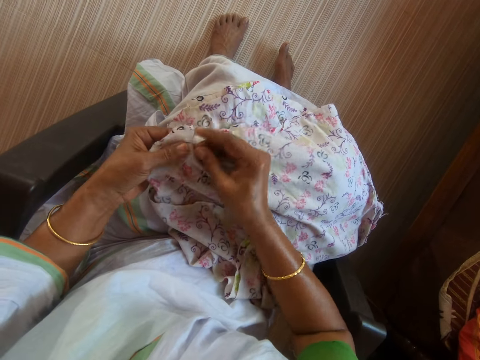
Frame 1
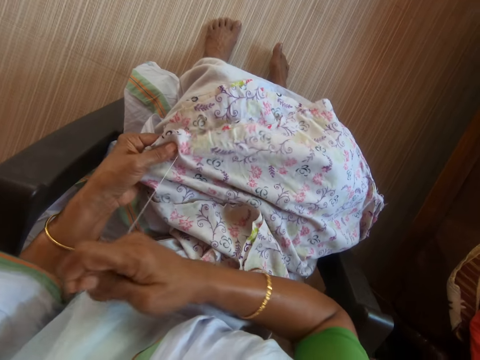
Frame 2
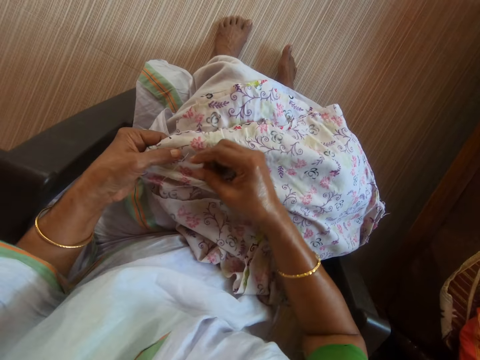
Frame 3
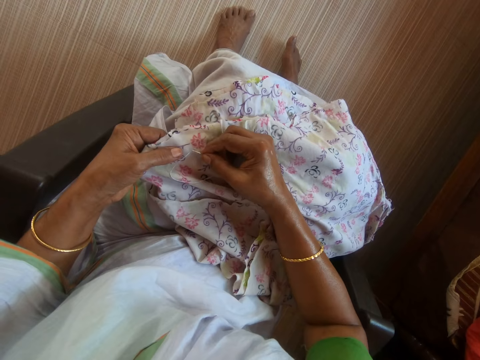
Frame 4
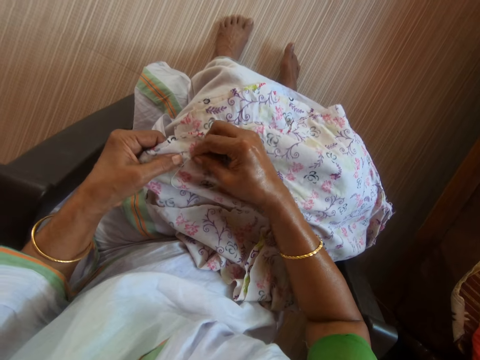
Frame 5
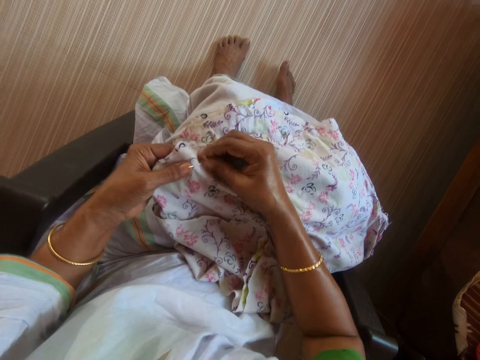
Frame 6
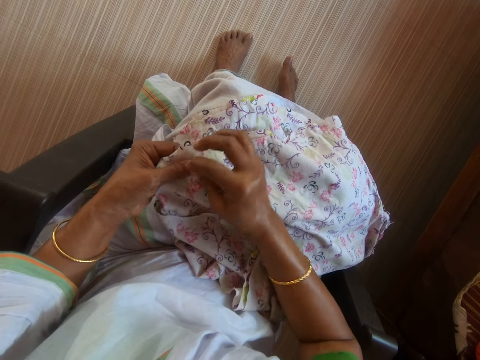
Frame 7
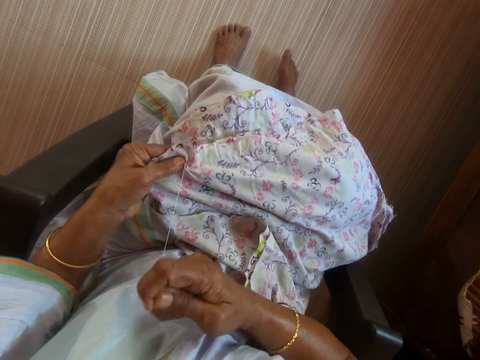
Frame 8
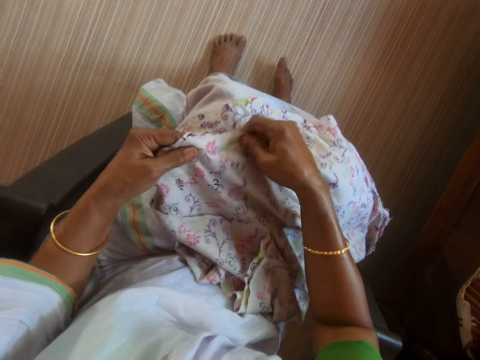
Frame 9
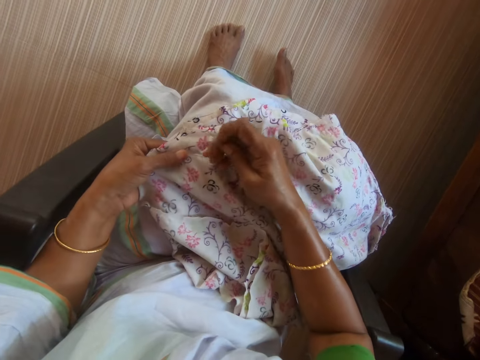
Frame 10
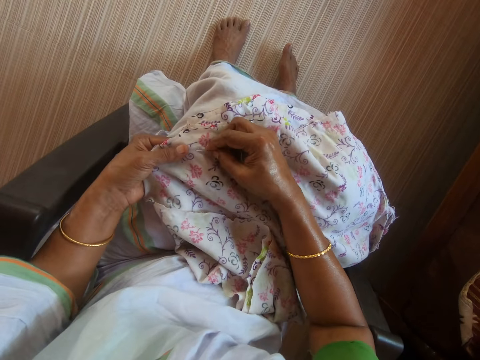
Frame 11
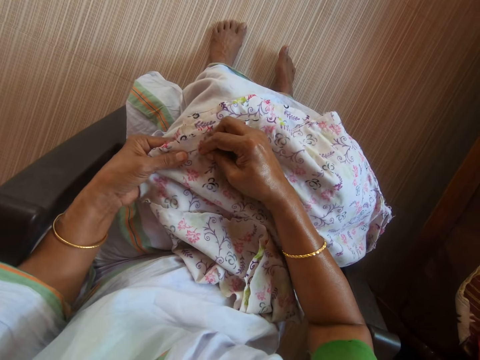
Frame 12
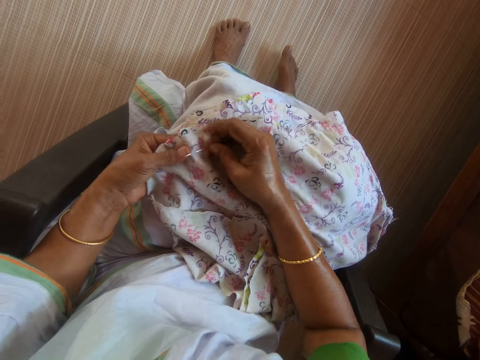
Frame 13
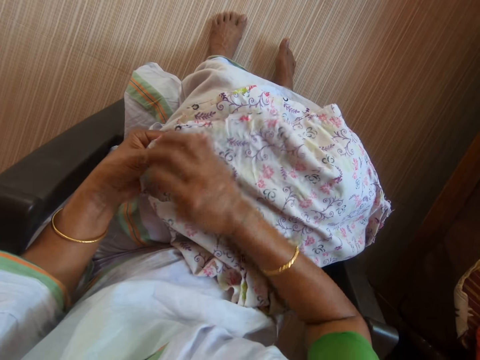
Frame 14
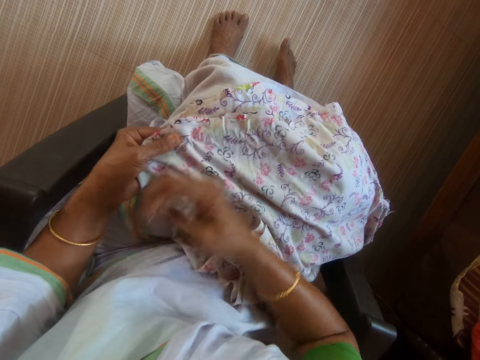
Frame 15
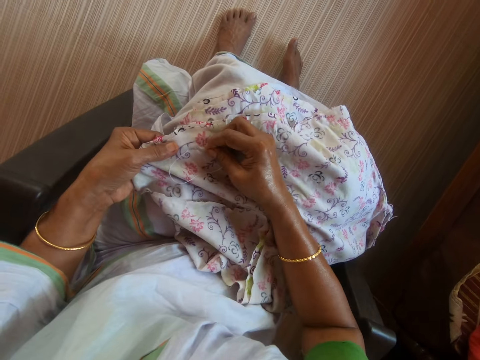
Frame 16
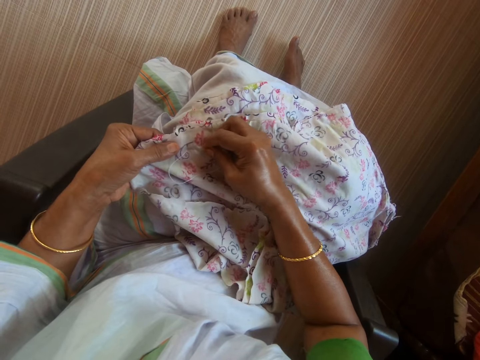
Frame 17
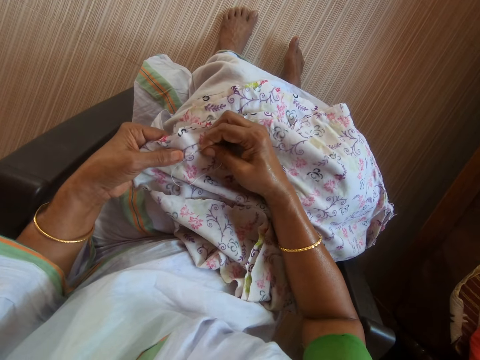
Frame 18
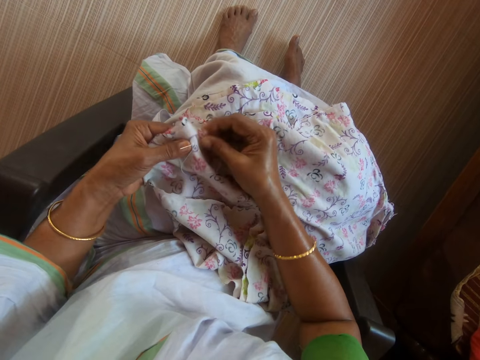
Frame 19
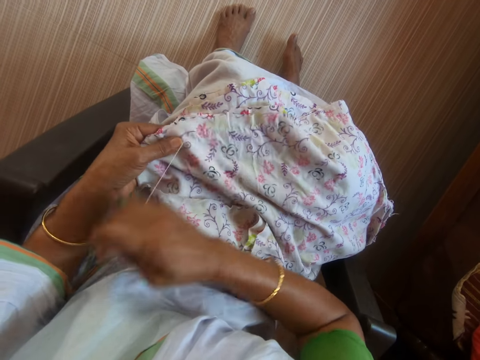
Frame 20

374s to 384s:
The camera wearer interacts with a man. She adjusts the cloth with both hands. She sews the cloth in her left hand with the needle and thread in her right hand.

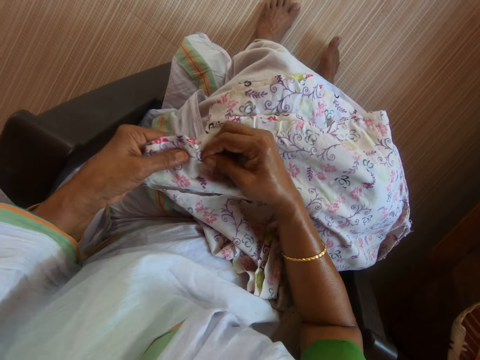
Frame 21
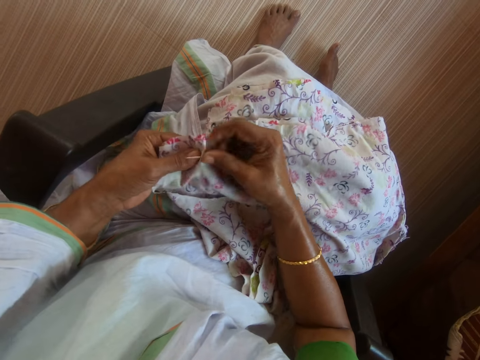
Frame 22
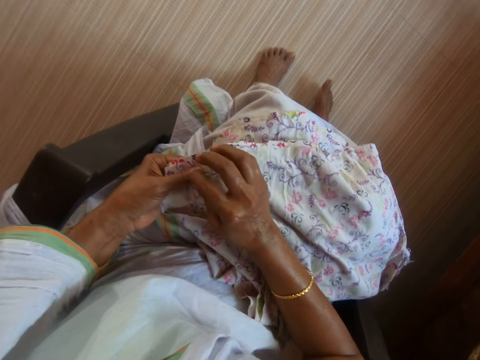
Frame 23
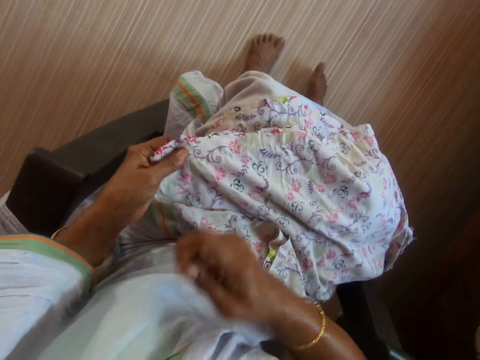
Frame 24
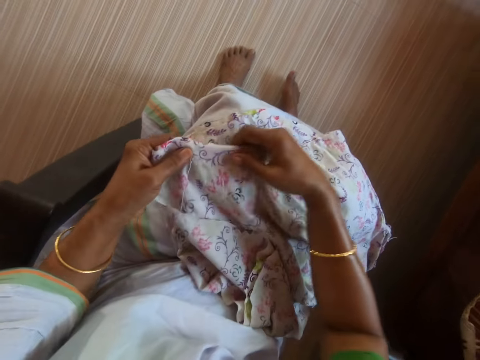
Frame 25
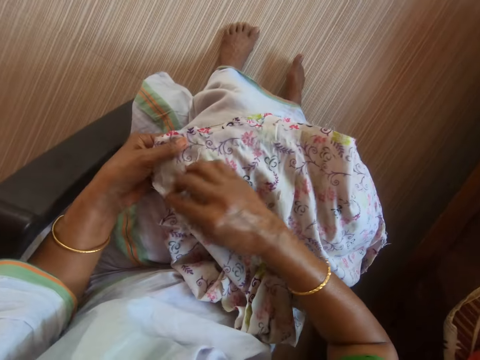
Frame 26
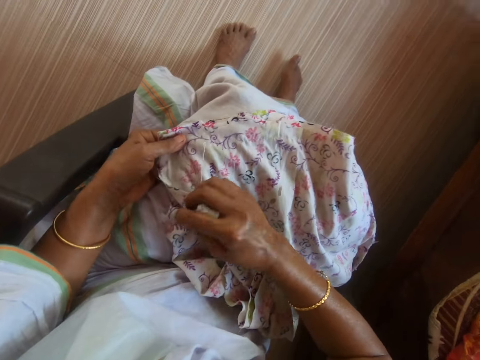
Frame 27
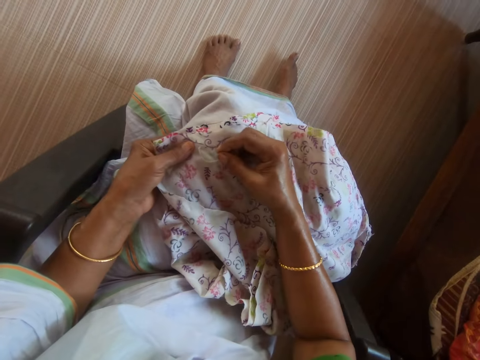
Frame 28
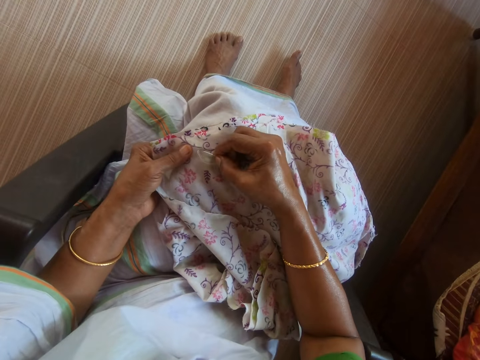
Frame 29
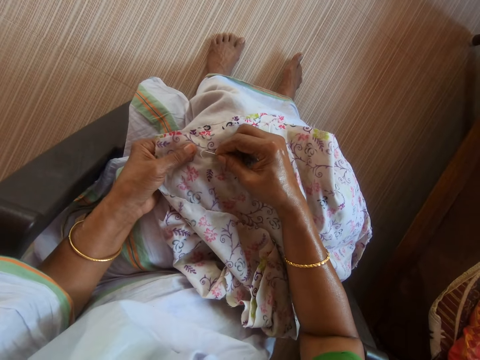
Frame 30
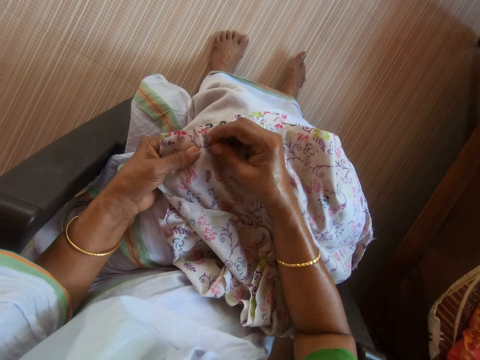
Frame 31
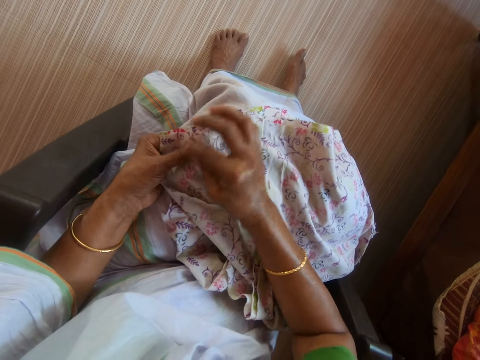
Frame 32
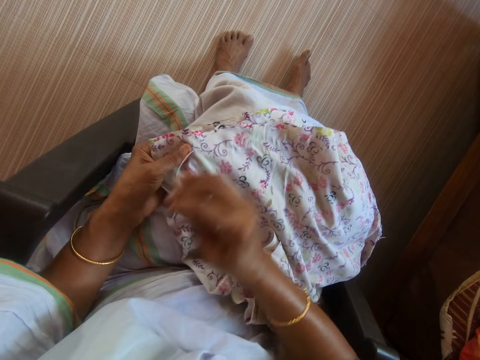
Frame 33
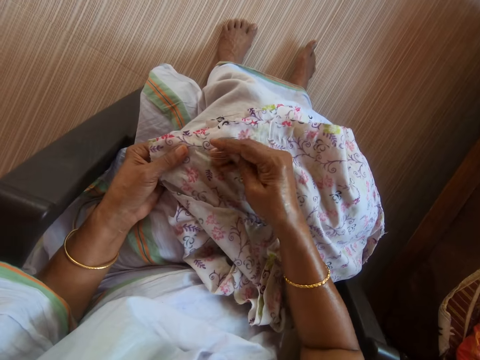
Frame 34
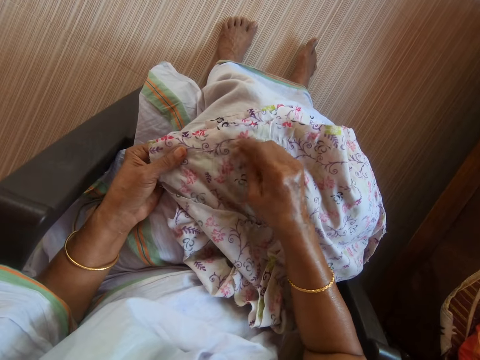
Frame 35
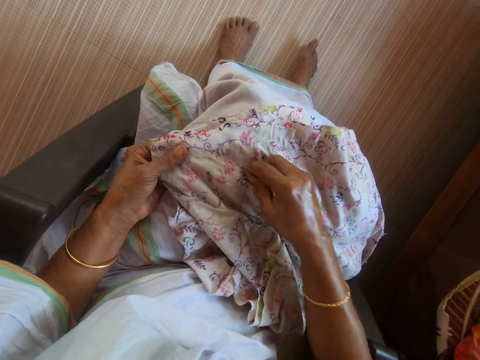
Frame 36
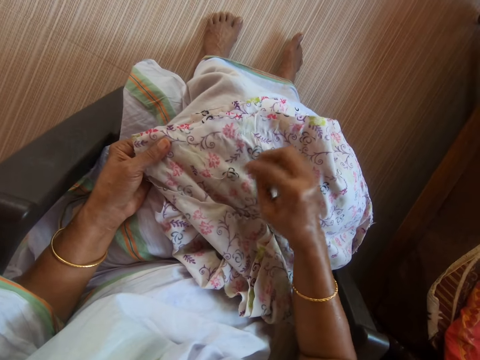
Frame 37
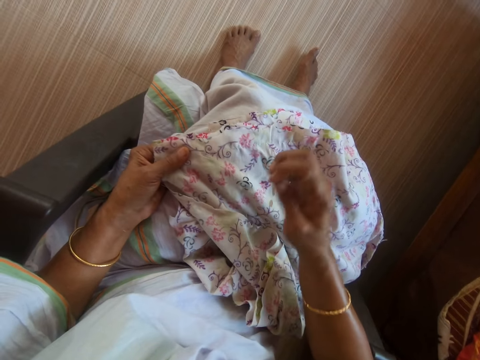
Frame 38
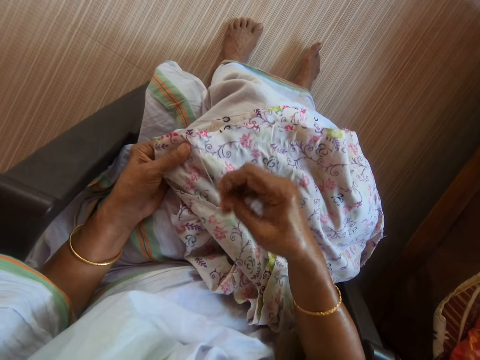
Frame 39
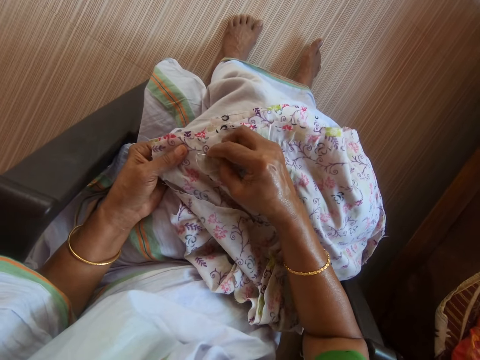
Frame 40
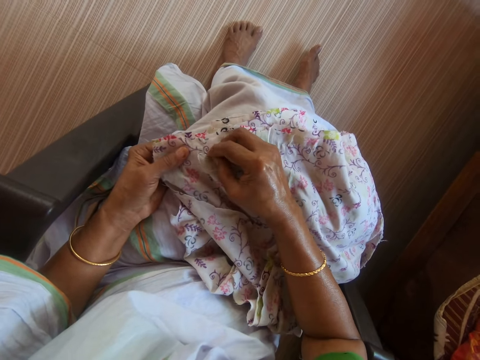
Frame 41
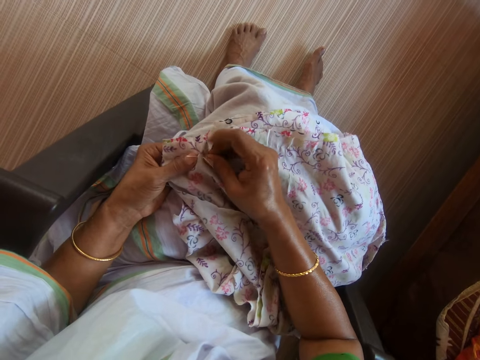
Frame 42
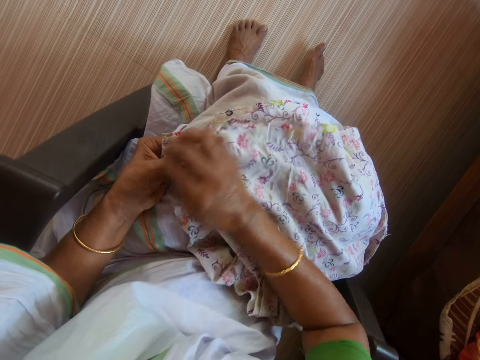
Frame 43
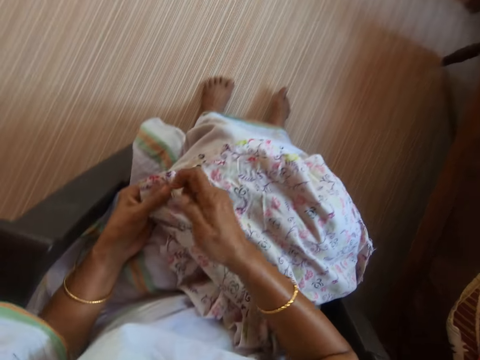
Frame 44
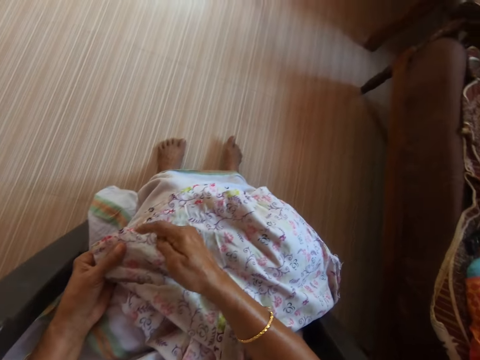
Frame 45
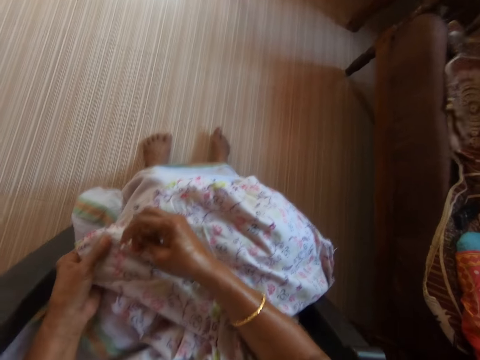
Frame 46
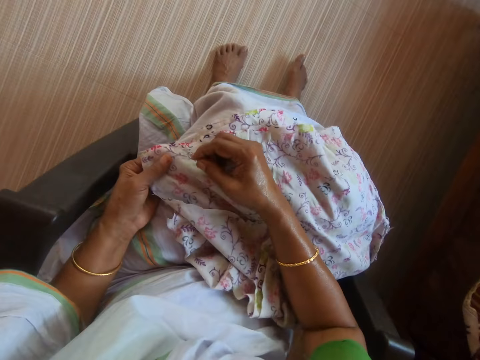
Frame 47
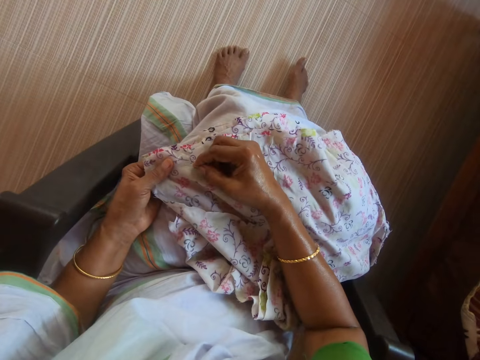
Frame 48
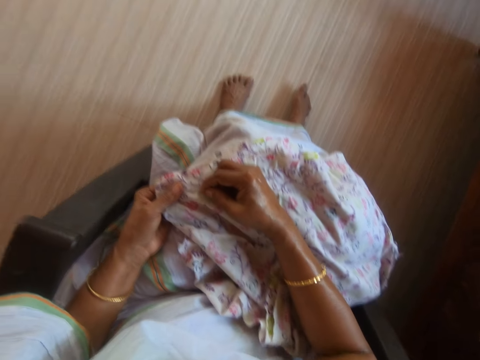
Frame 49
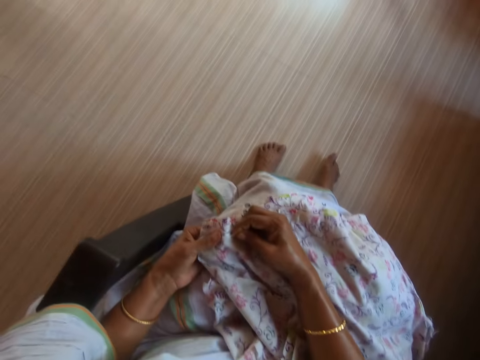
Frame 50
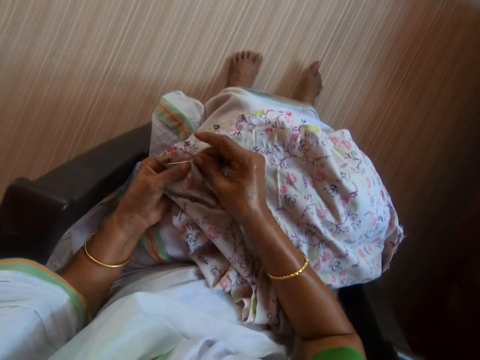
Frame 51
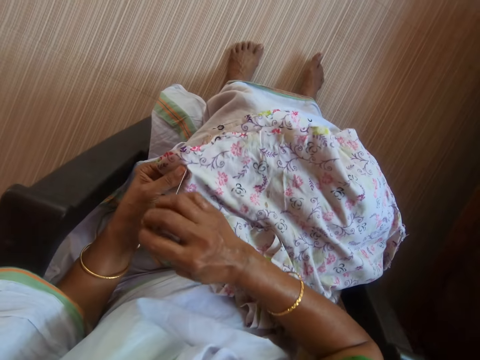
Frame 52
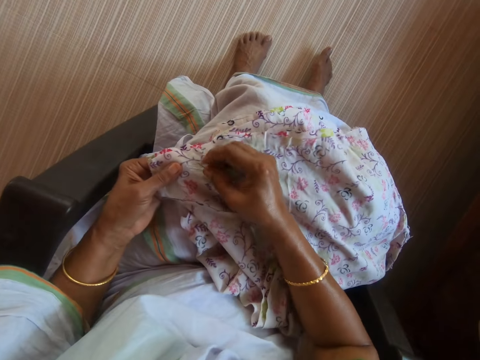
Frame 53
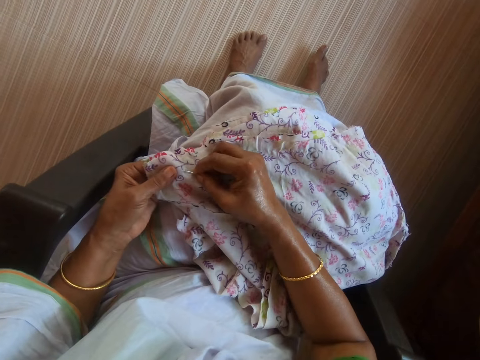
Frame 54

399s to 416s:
The camera wearer drops the needle and thread on the cloth with her right hand. She adjusts the cloth in her left hand with her right hand. She picks up the needle and thread from the cloth with her right hand. She sews the cloth in her left hand with the needle and thread in her right hand.
